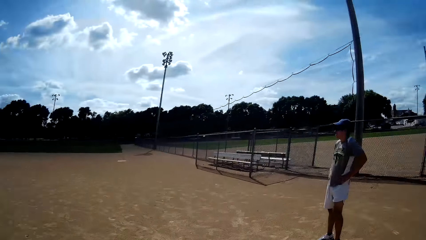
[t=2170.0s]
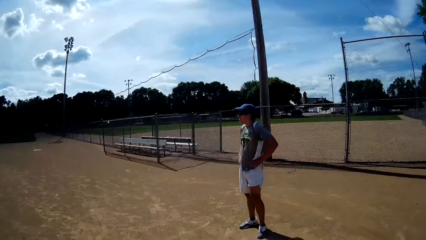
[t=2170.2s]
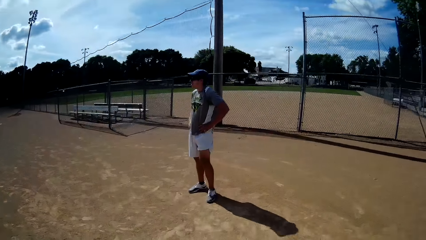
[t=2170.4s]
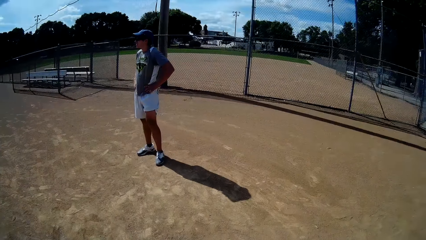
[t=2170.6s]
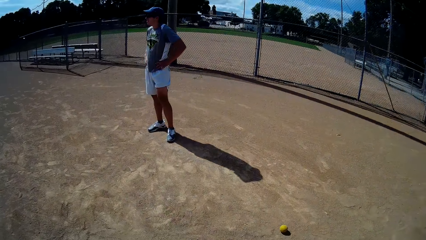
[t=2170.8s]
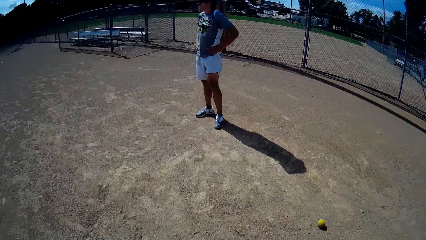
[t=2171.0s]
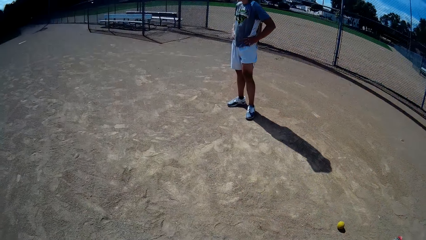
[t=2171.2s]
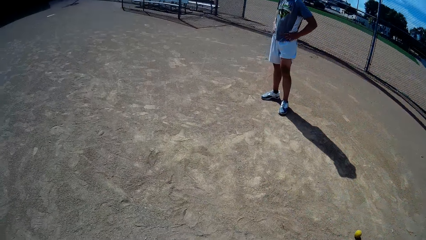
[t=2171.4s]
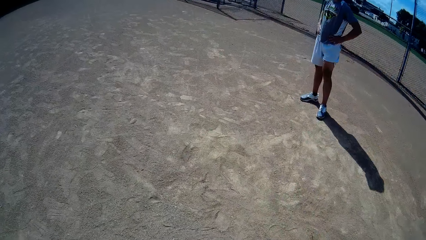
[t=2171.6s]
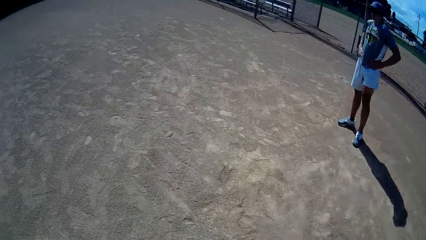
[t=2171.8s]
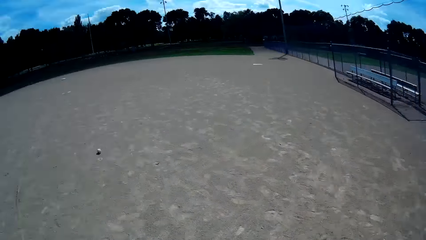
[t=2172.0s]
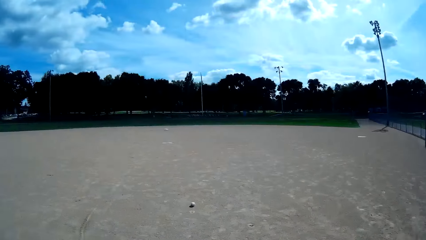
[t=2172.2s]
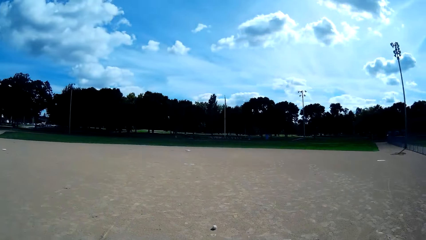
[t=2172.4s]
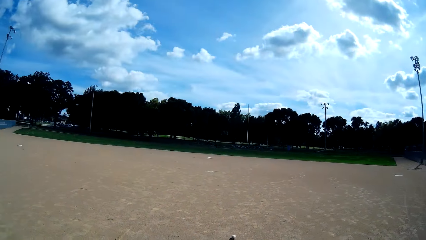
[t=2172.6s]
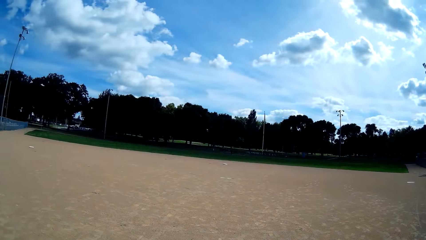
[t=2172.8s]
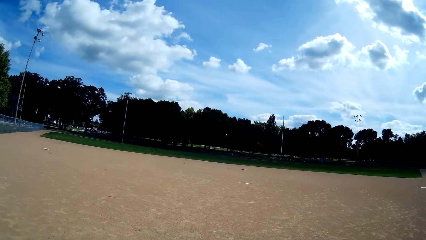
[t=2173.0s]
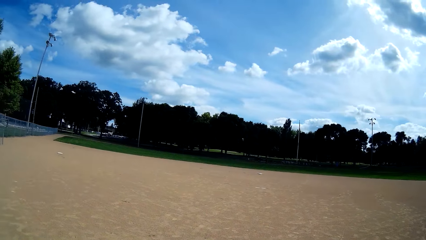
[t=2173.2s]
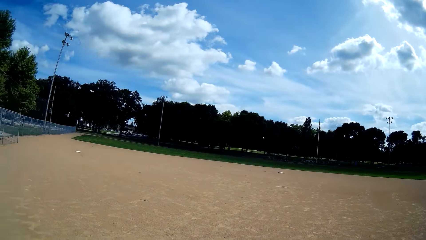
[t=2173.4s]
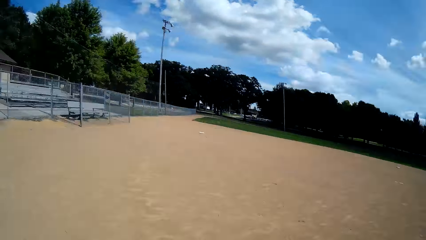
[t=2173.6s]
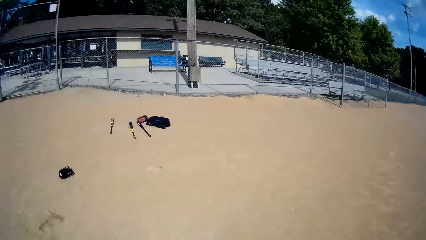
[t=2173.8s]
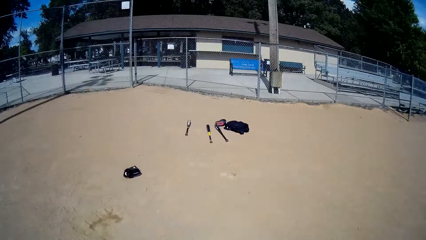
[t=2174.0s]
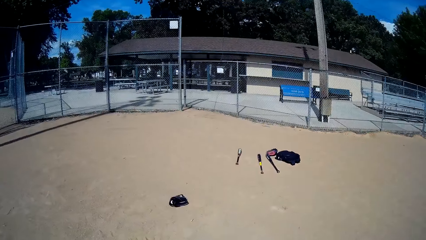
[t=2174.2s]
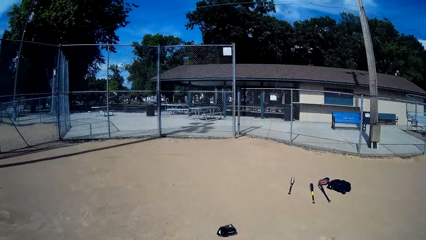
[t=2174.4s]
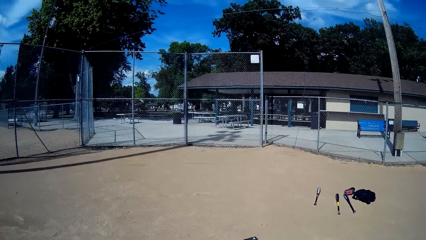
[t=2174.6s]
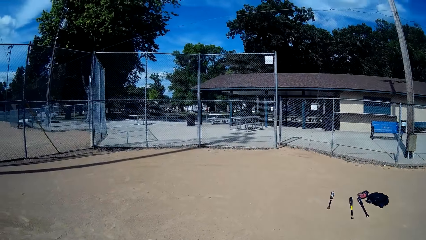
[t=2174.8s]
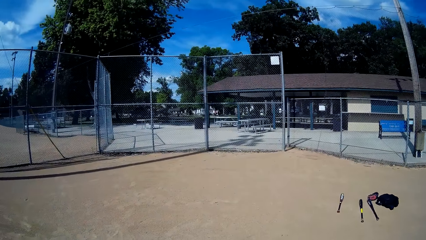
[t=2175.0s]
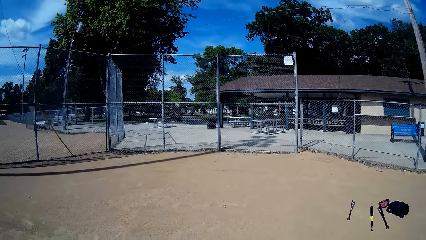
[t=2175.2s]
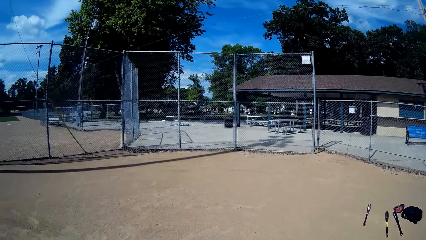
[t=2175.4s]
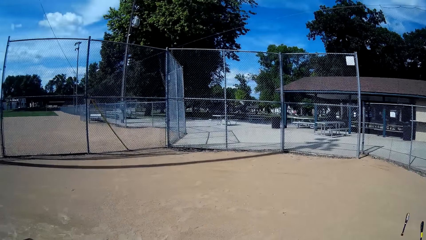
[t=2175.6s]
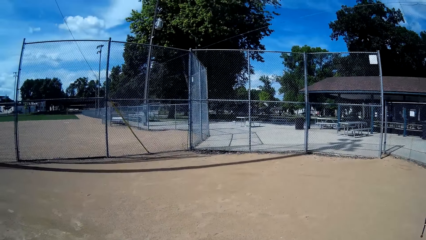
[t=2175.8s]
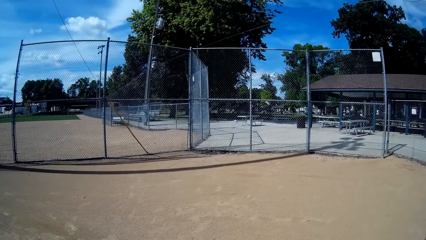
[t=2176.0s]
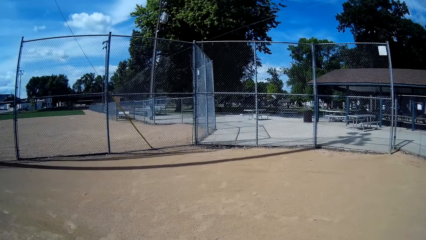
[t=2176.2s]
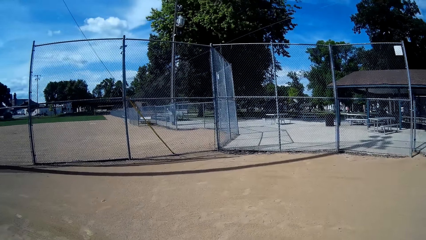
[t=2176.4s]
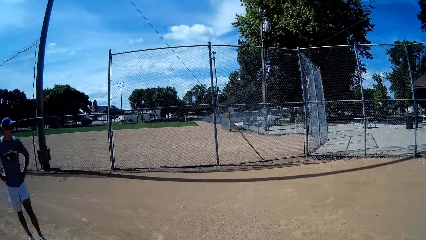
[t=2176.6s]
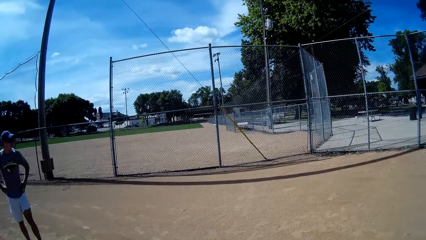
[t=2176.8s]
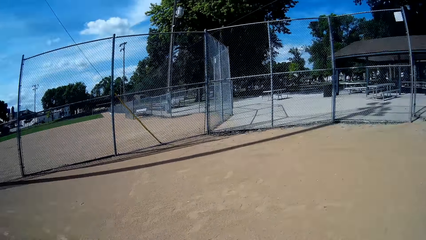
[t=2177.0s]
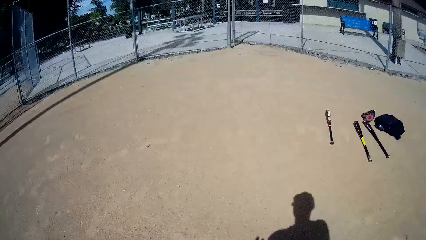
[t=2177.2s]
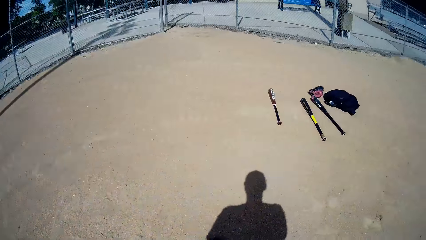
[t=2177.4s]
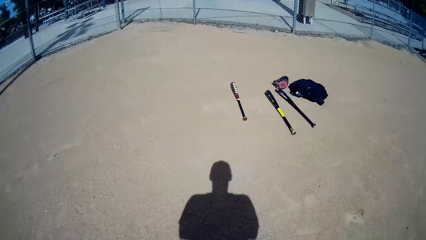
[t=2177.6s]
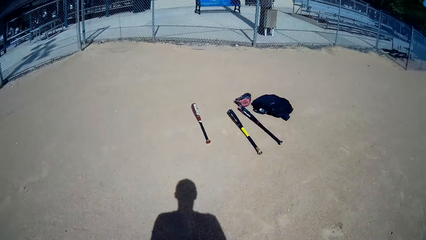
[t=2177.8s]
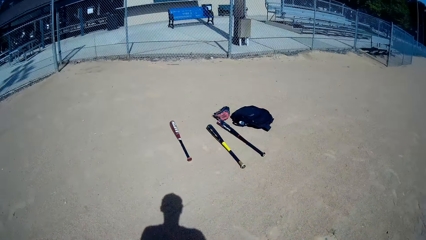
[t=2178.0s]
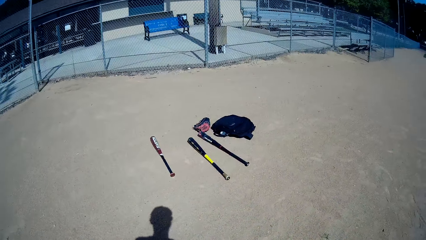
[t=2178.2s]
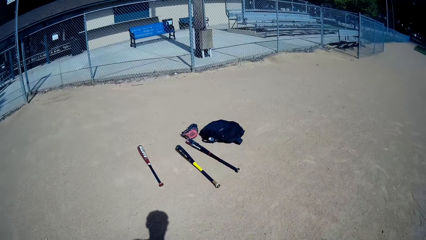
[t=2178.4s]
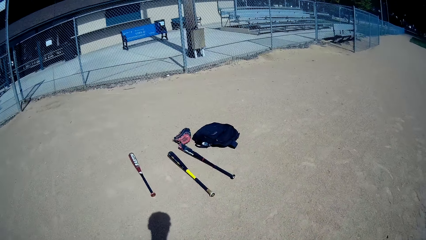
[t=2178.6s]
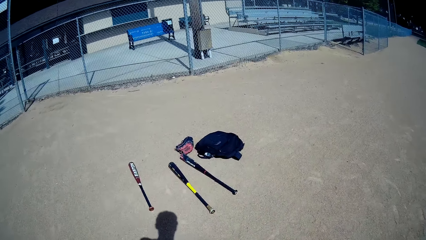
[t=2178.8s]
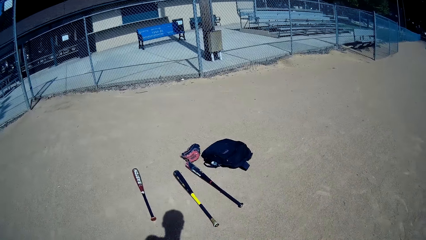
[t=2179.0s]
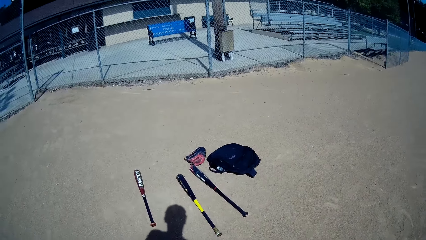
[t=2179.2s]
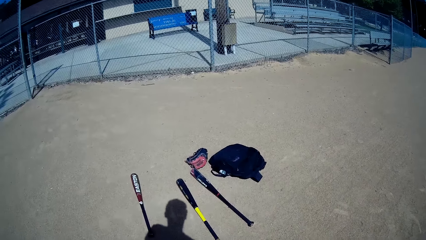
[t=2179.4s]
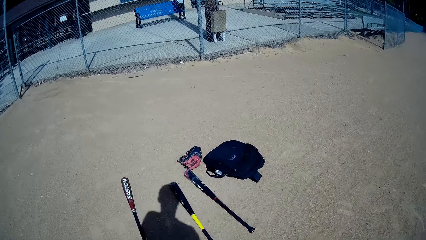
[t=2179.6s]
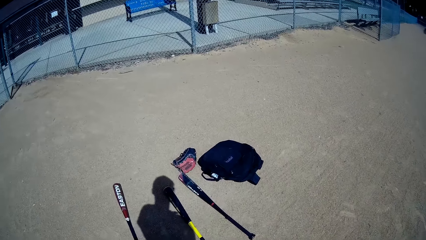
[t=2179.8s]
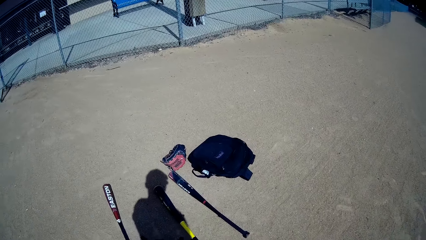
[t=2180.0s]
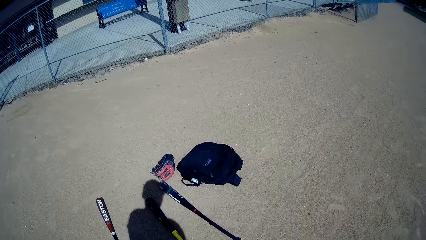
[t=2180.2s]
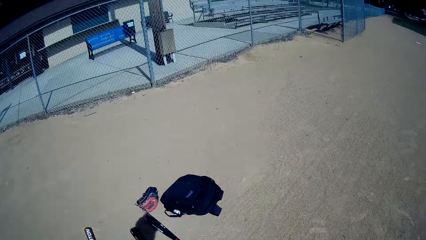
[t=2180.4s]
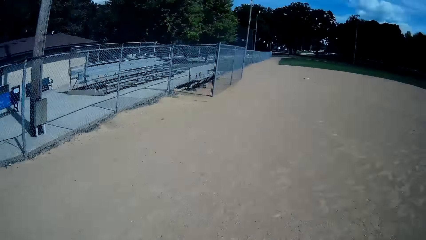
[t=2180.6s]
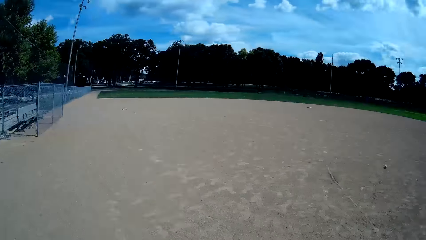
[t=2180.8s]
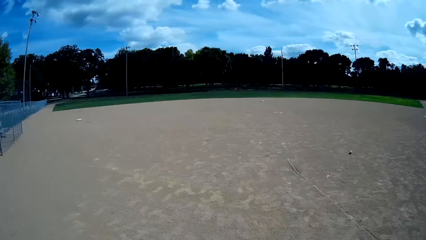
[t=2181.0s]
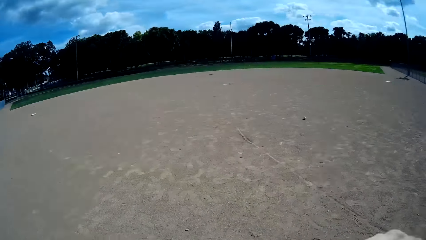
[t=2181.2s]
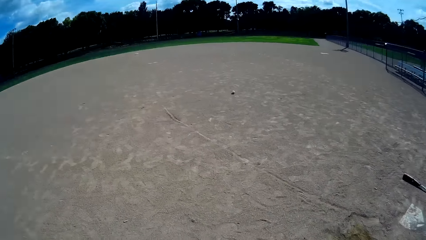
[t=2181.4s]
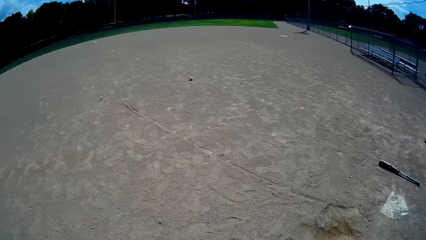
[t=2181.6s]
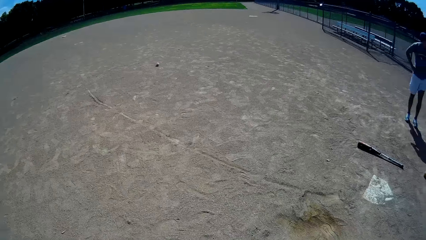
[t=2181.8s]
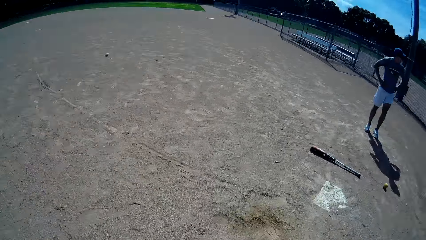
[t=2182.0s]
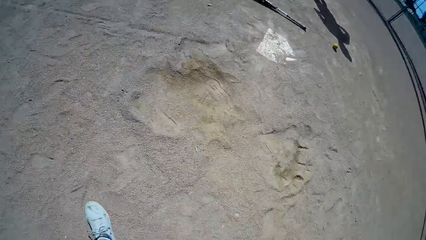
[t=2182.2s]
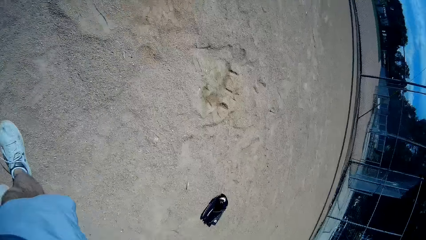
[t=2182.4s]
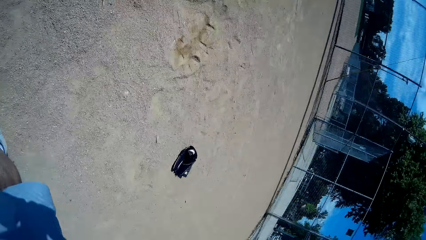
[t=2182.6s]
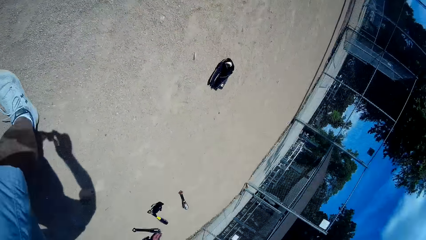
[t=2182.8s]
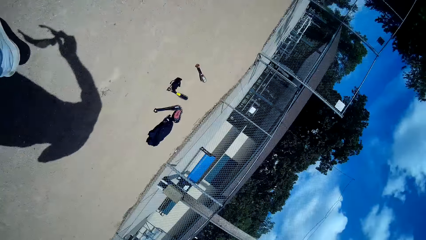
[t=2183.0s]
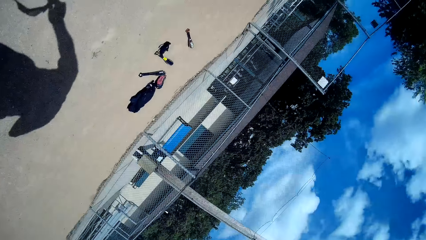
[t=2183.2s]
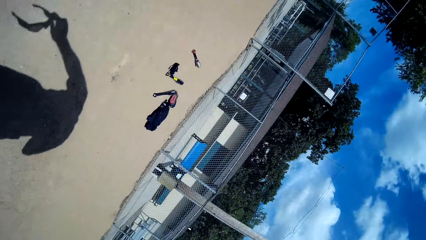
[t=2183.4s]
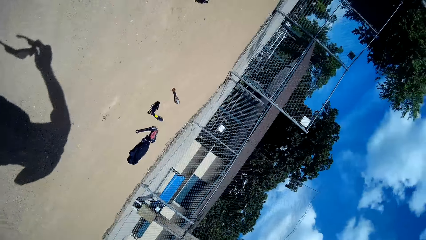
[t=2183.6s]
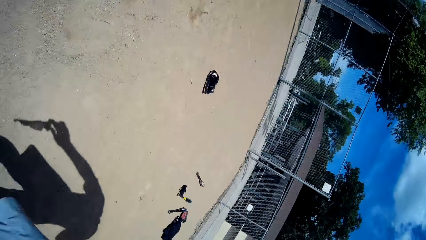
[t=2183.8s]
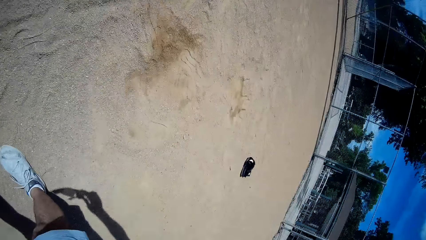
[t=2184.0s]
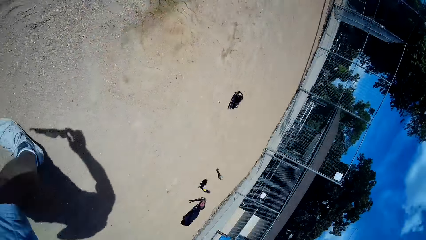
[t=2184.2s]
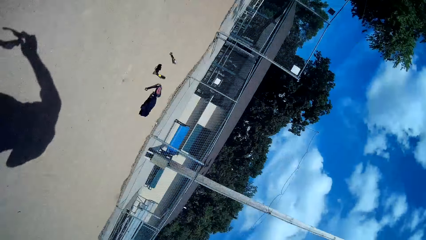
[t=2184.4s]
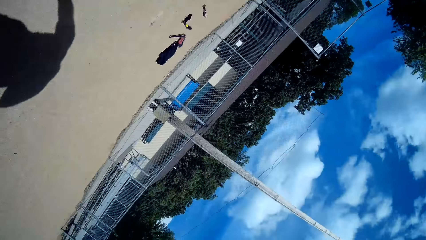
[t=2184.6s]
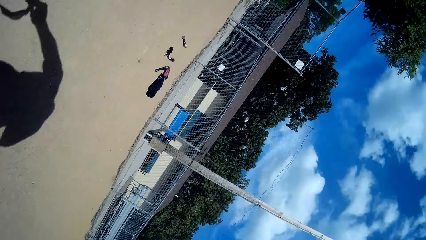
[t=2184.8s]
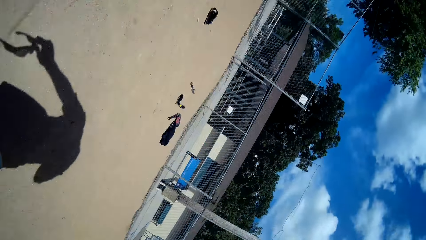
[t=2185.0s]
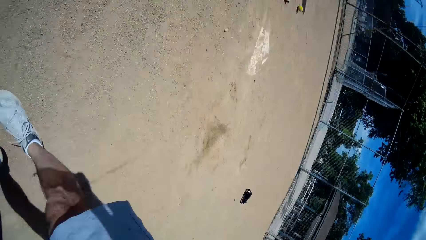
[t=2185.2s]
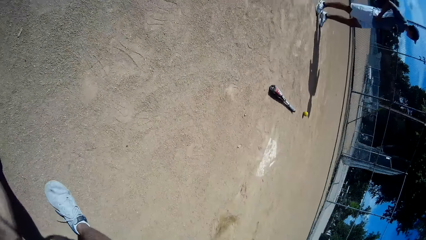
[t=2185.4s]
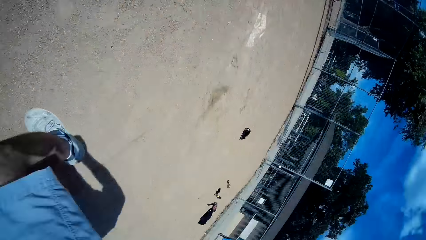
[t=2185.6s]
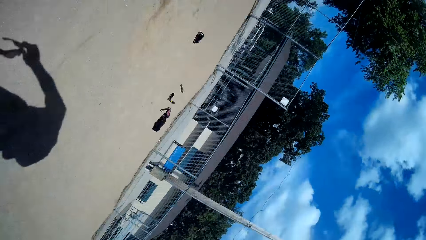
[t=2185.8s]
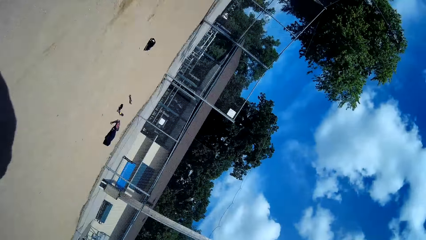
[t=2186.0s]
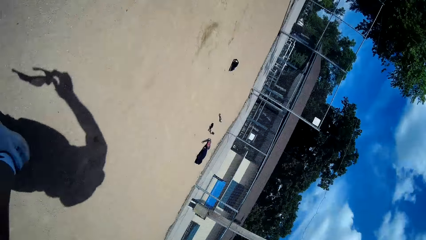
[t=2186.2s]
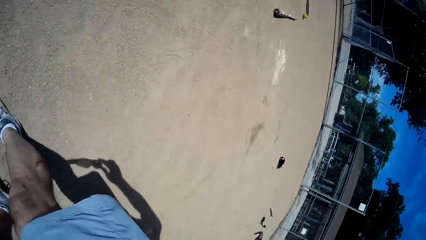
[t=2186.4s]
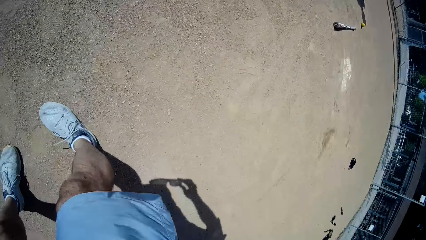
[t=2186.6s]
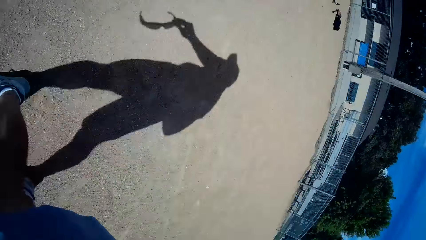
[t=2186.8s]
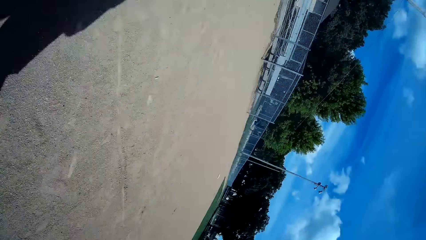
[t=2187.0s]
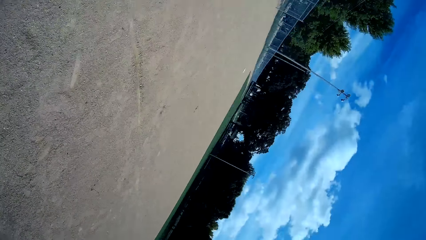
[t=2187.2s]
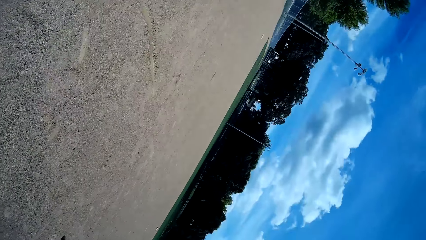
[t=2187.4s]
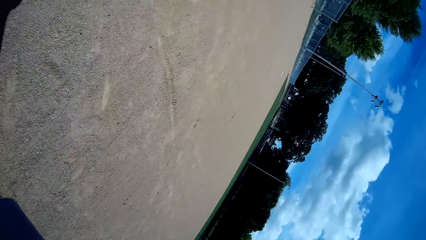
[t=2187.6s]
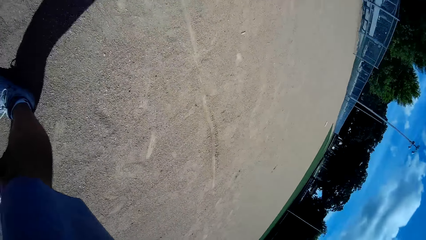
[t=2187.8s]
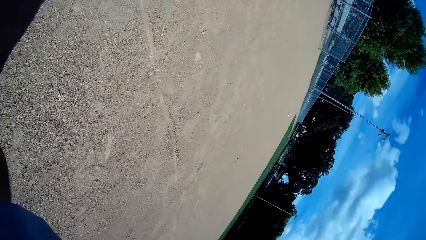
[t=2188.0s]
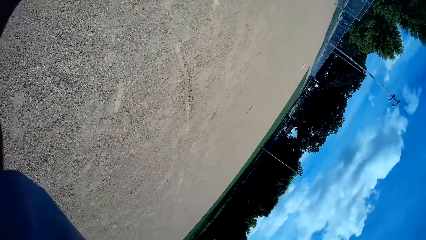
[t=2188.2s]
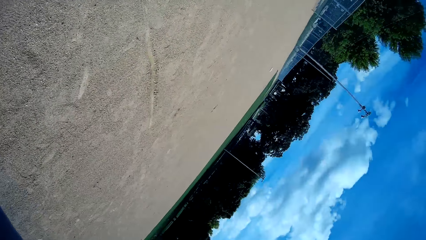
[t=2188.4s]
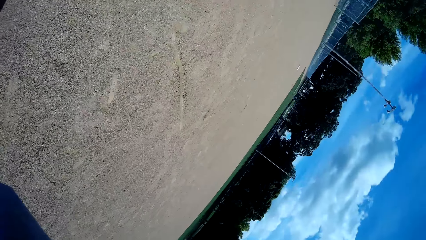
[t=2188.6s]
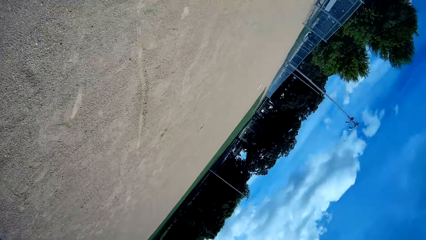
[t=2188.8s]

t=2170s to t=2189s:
A man stands on the pitch. The camera wearer walks around the pitch. He turns towards the gate behind him. He interacts with the man. He walks towards some baseball bats on the ground. He drops the hand gloves in his hands on the ground. He picks up a baseball bat. He removes the camera from his head. He walks towards another man. He walks with the camera in his hand.
